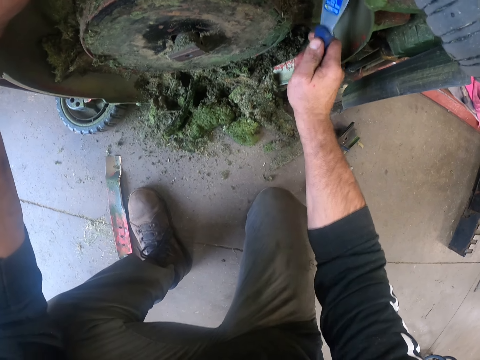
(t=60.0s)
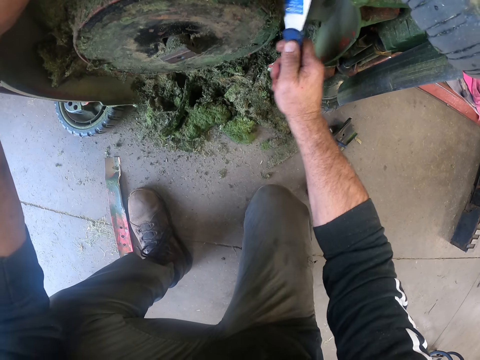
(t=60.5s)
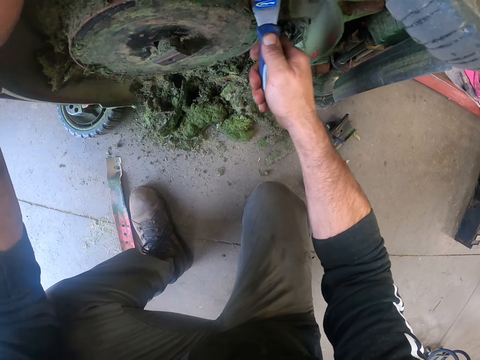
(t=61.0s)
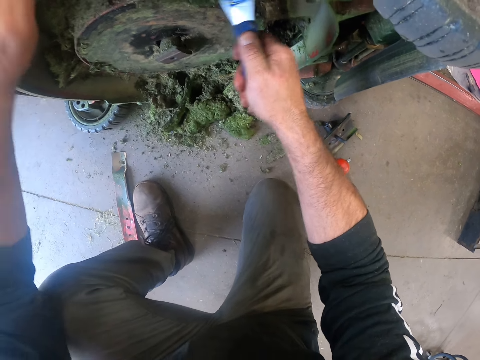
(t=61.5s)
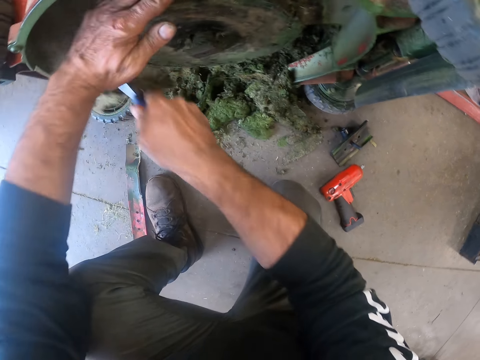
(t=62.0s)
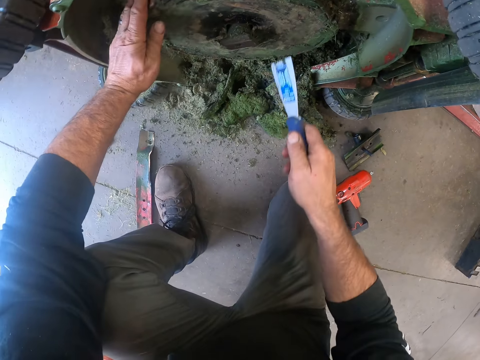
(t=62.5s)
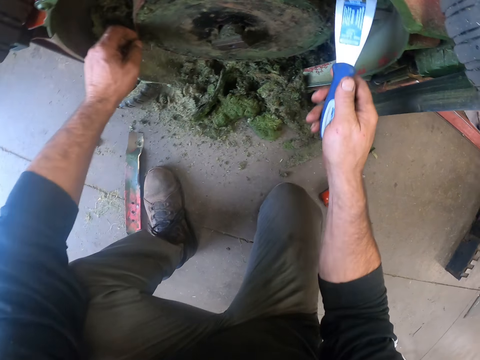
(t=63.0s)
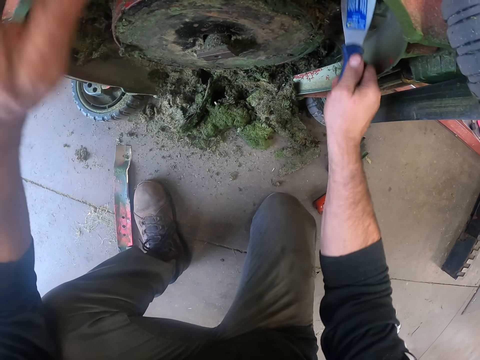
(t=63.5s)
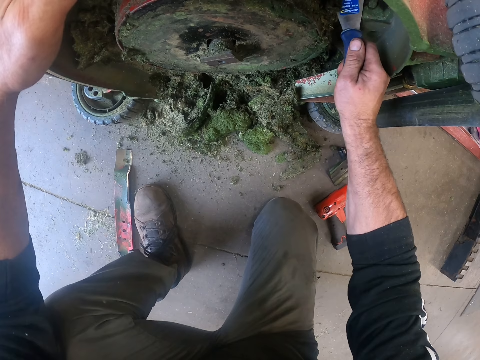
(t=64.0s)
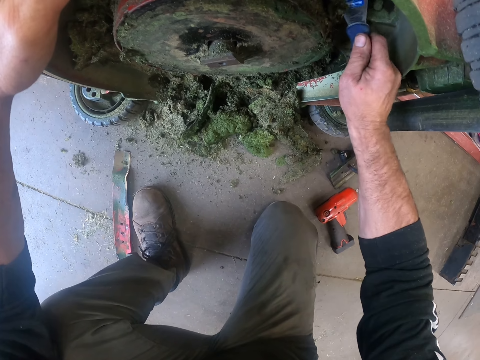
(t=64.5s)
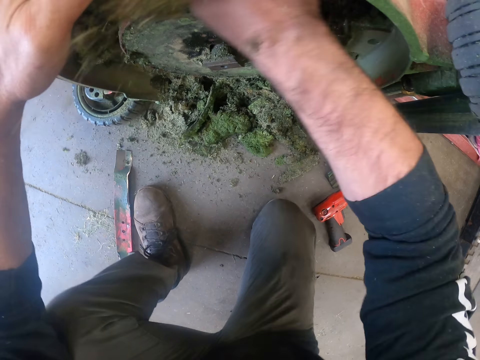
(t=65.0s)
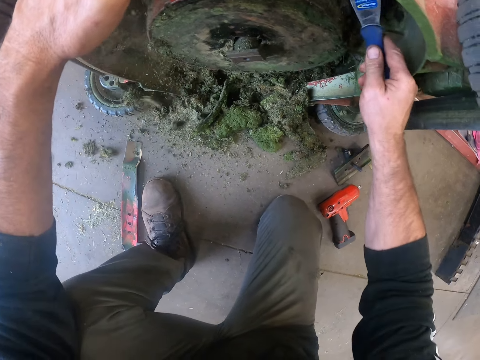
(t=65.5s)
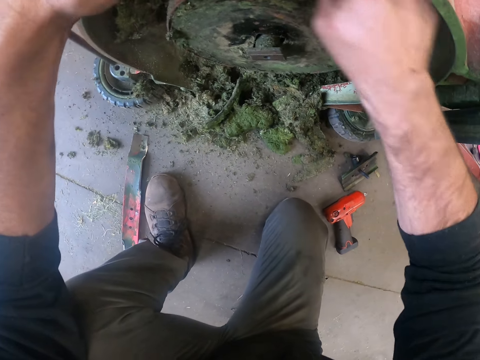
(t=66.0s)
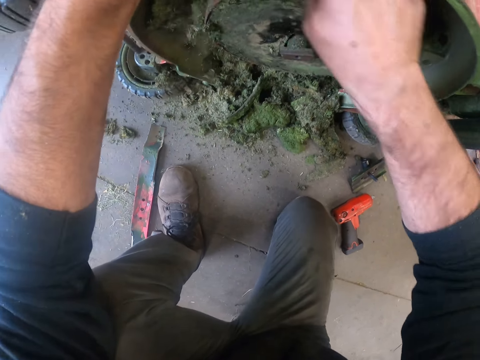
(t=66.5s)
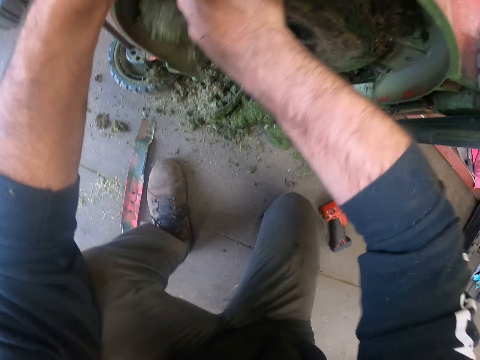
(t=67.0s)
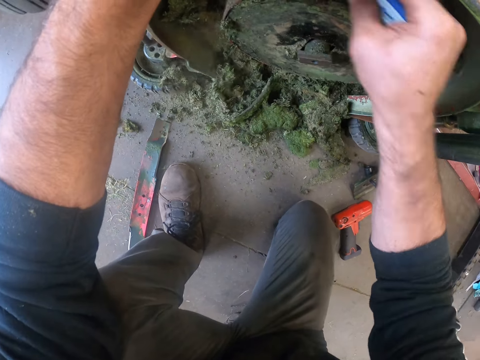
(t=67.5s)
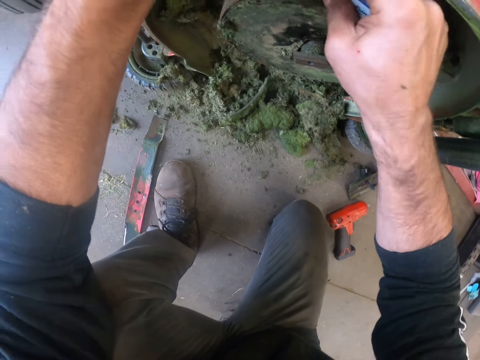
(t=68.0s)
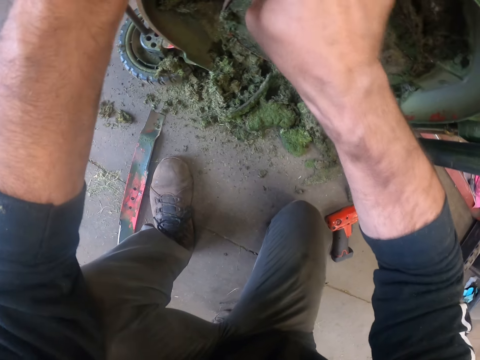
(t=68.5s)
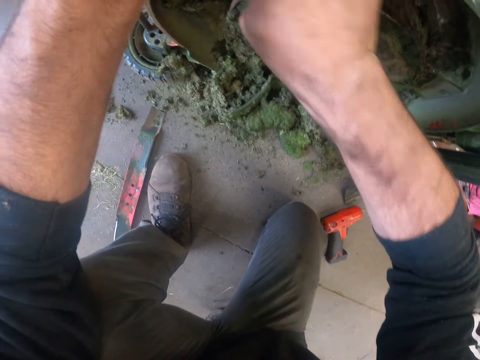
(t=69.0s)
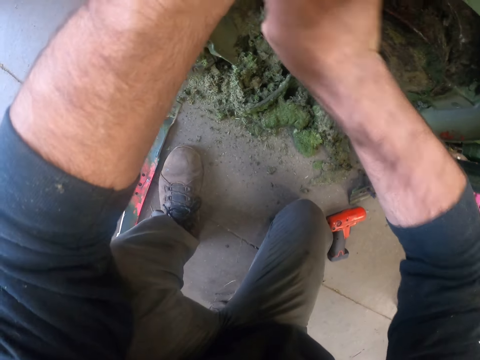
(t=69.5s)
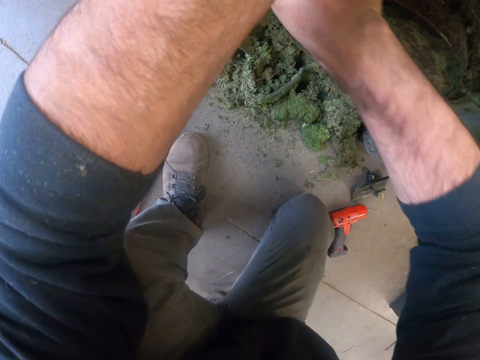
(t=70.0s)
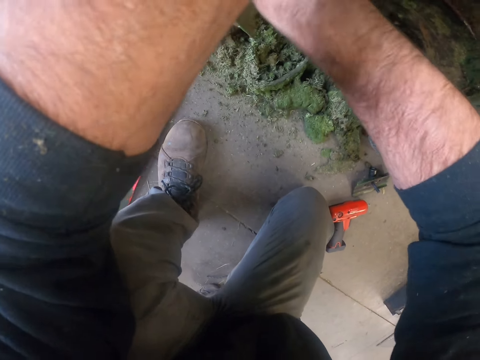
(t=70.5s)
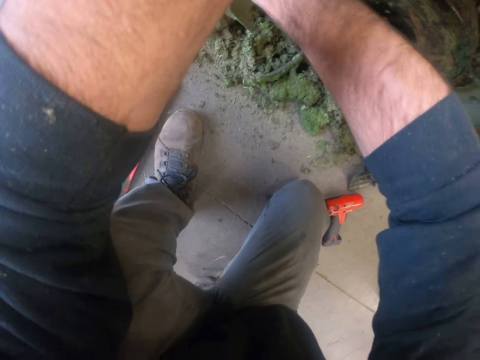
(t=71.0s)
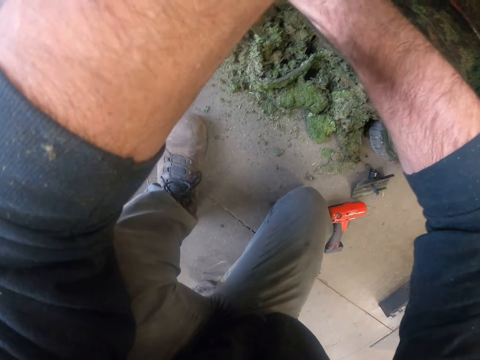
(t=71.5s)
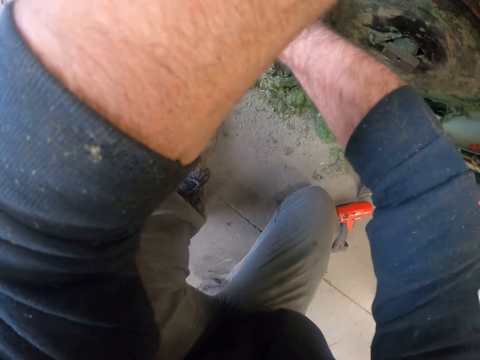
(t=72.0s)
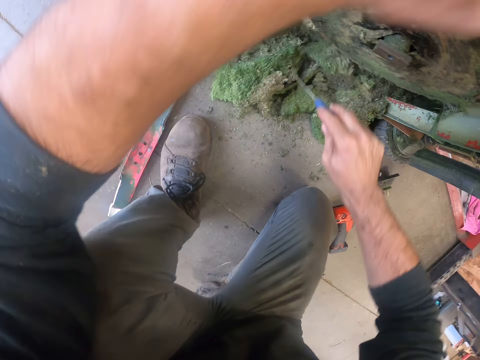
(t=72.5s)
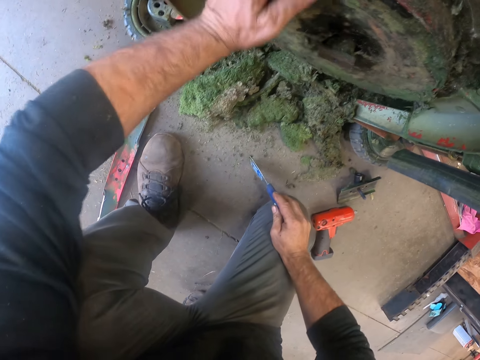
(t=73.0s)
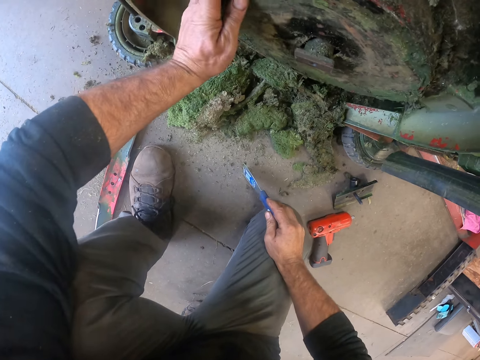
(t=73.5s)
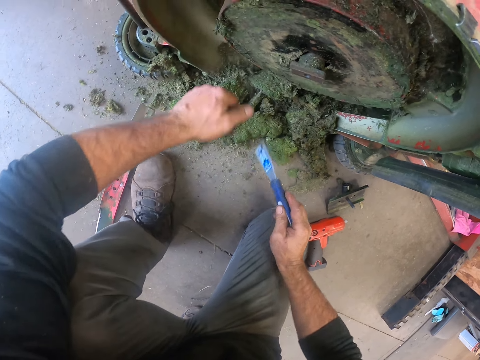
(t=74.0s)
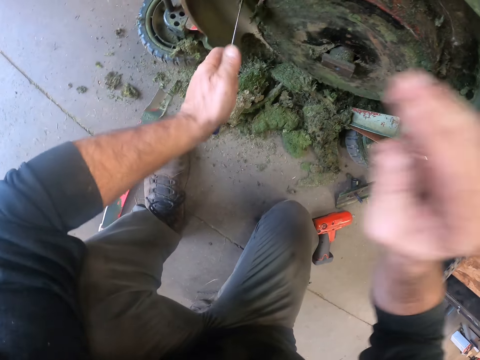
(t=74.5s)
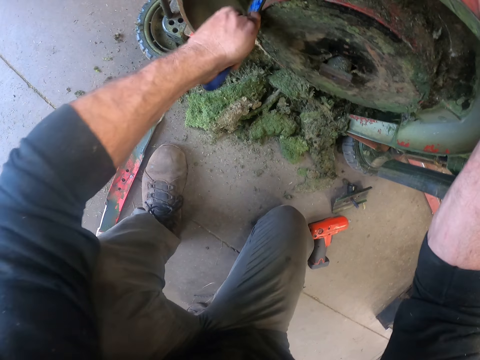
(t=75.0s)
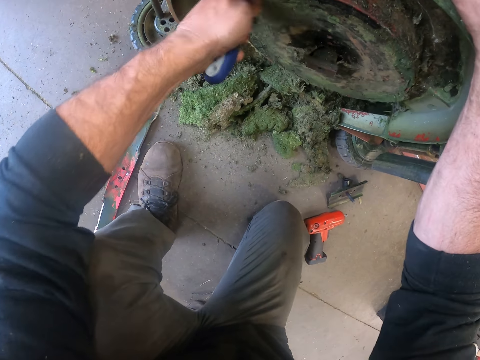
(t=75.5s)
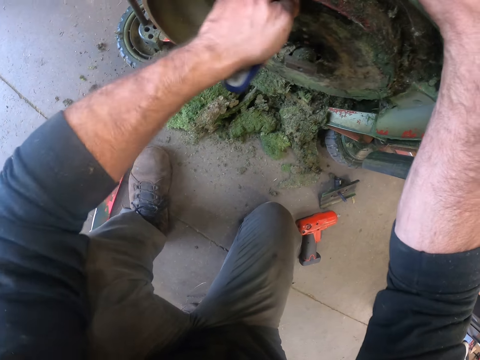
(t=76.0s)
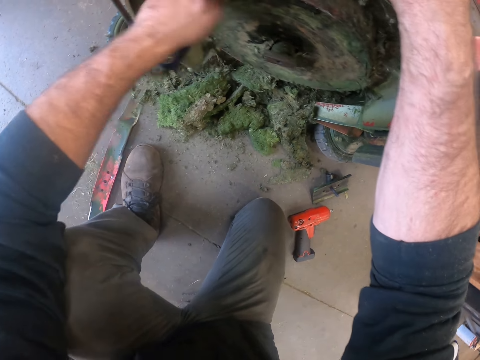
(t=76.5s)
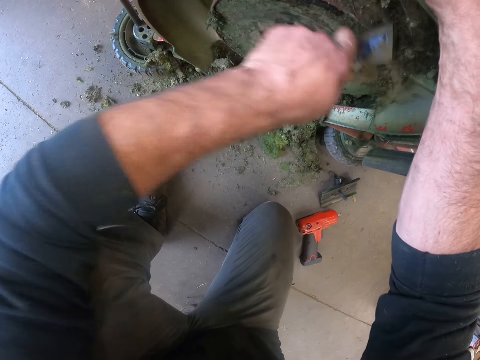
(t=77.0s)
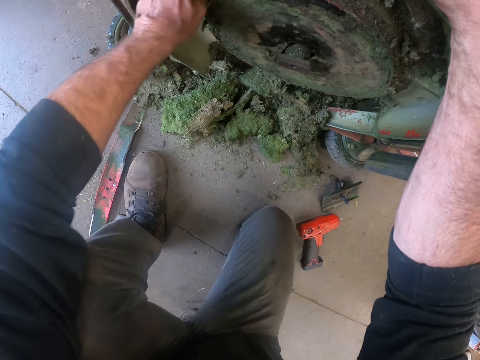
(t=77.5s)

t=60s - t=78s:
The camera wearer rubs a lawnmower with the left hand. He removes grass from under the lawnmower with his left hand. He scrapes off grass from under the lawnmower with a scraper. He touches the lawnmower with the left hand. He rubs the lawnmower with the left hand and puts the right hand on his knee. He removes grass from under the lawnmower with his left hand. He passes the scraper from the right hand to the left hand. He scrapes off grass from under the lawnmower with the scraper. He touches the lawnmower with the right hand.

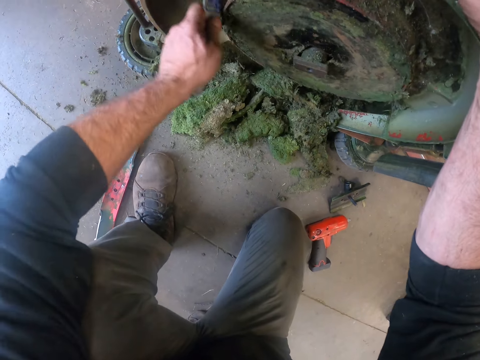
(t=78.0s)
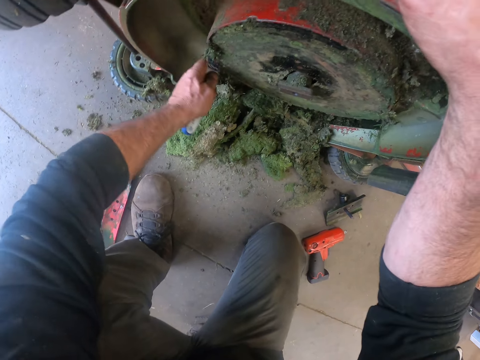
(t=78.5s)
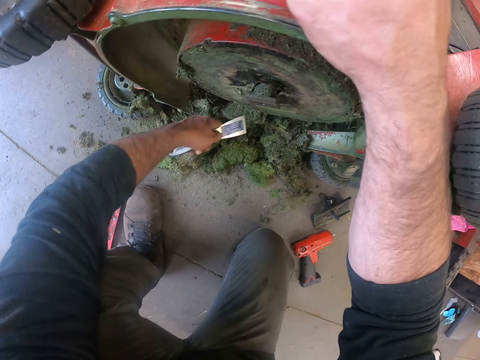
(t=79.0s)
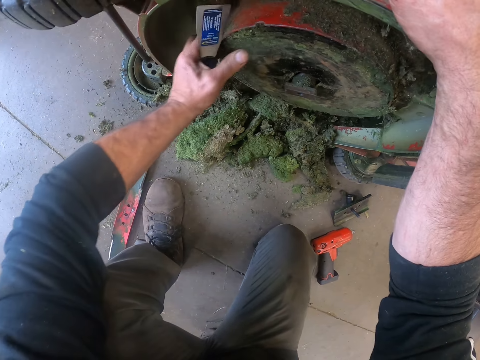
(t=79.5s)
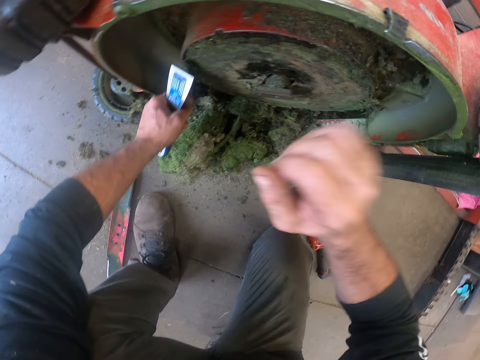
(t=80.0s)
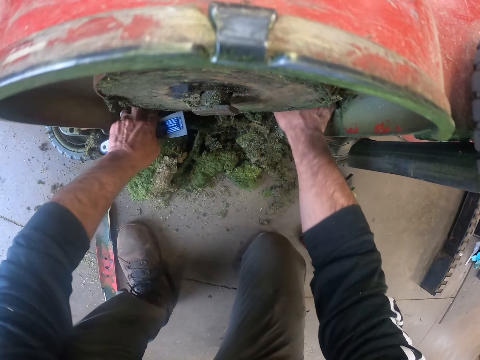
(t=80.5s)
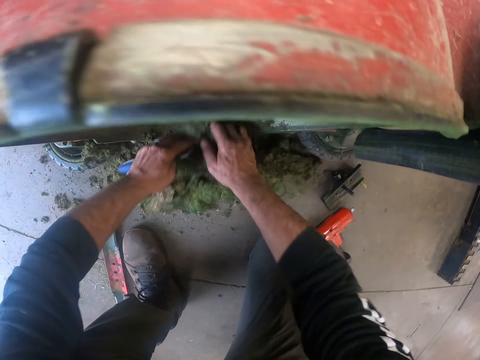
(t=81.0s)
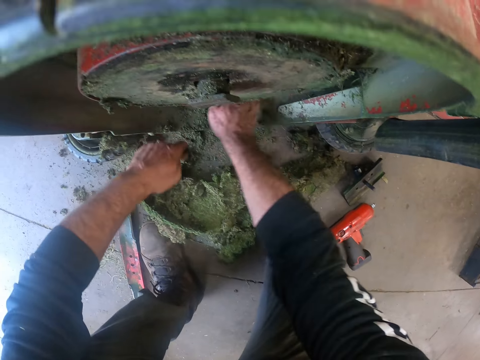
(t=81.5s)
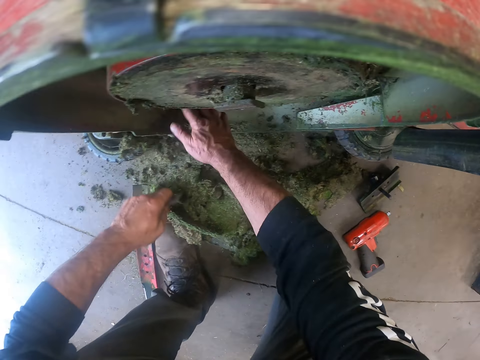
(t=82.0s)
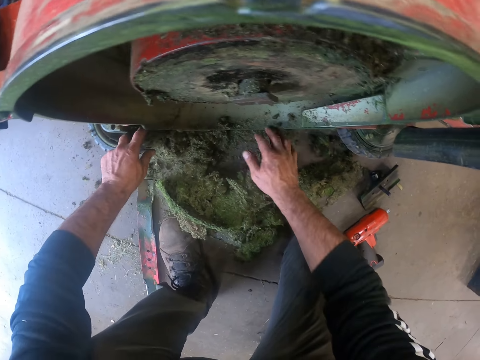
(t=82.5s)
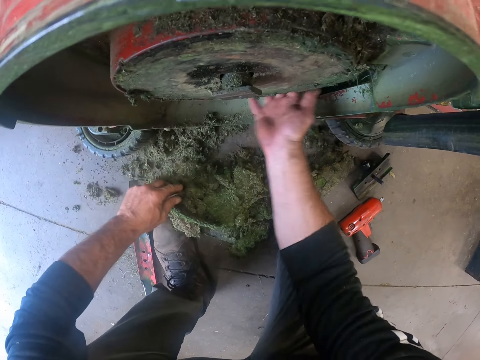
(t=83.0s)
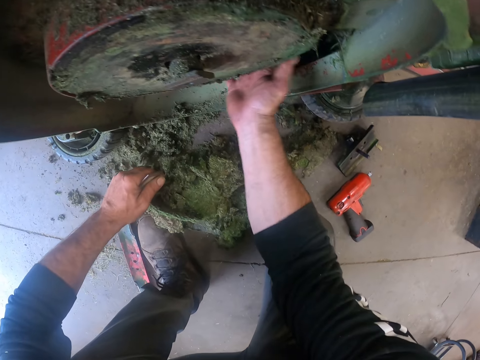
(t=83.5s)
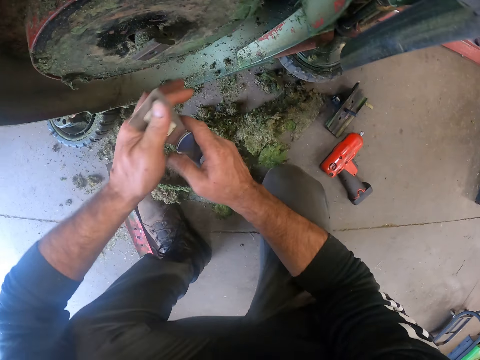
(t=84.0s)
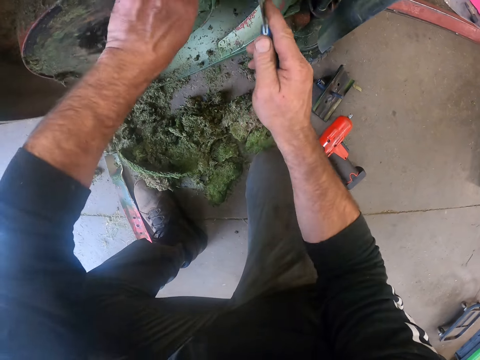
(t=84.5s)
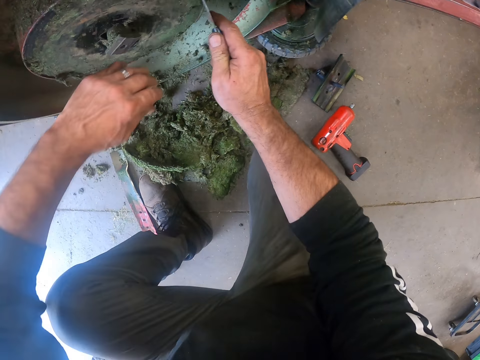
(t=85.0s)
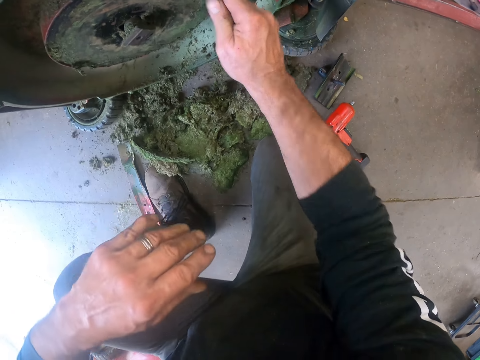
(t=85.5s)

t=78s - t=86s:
The camera wearer removes grass from under the lawnmower with his left hand. He packs sand from under the lawnmower with his hands. He scrubs the lawnmower by hand. He passes a scraper from the right hand to the left hand. He scrubs the lawnmower by hand. He scrapes off grass from under the lawnmower with the scraper.
